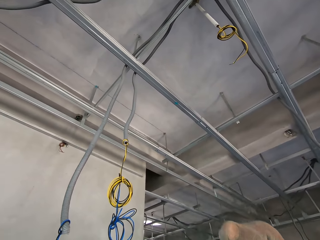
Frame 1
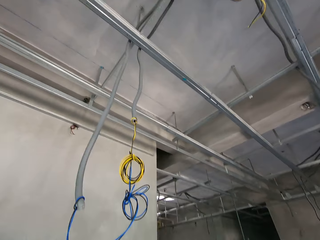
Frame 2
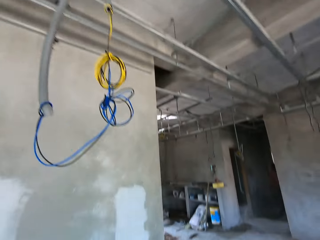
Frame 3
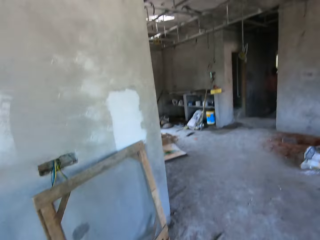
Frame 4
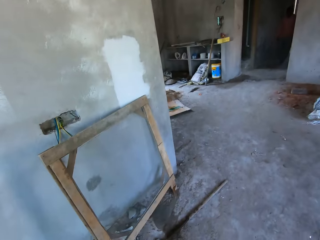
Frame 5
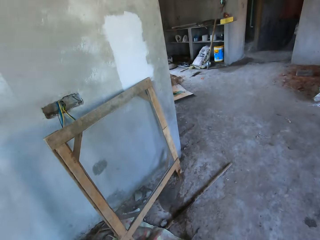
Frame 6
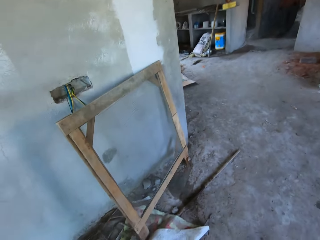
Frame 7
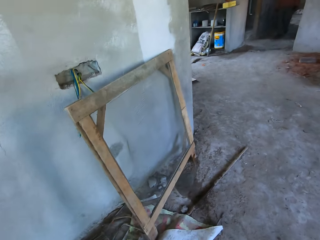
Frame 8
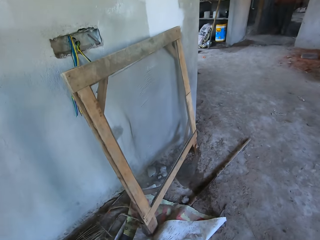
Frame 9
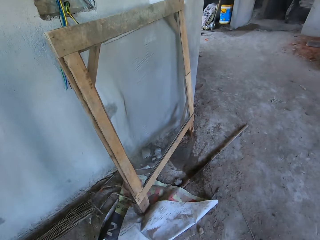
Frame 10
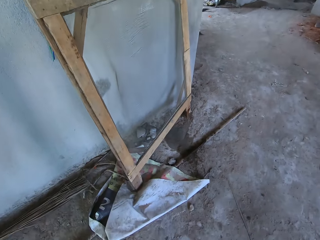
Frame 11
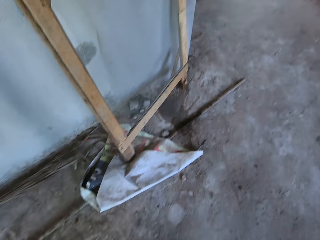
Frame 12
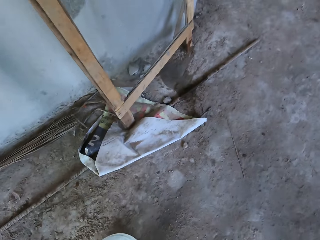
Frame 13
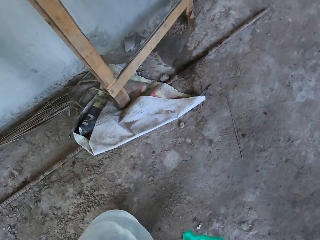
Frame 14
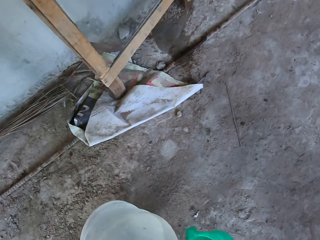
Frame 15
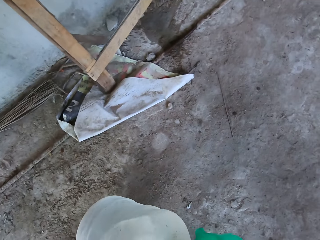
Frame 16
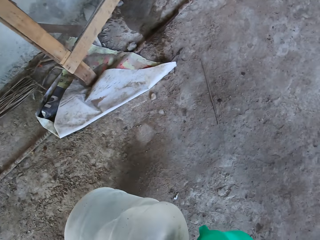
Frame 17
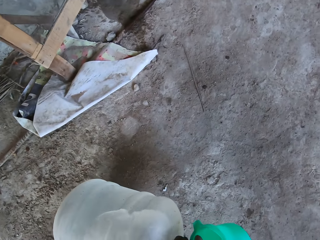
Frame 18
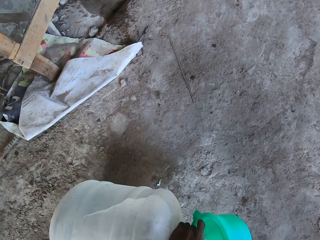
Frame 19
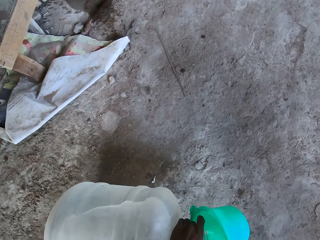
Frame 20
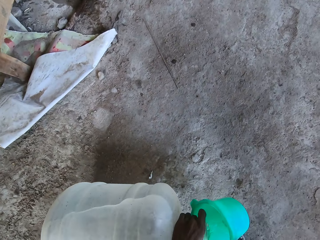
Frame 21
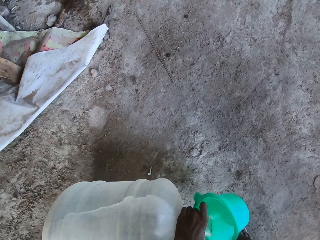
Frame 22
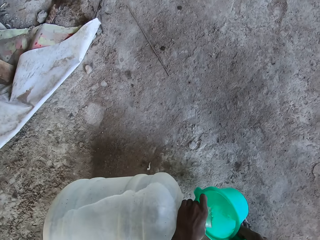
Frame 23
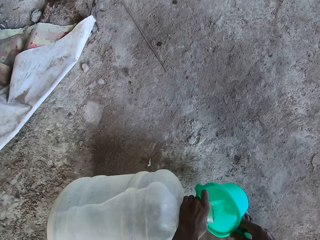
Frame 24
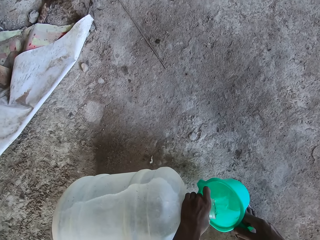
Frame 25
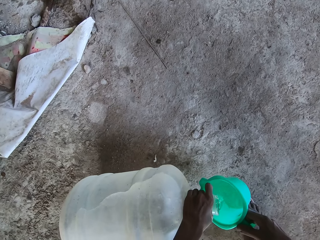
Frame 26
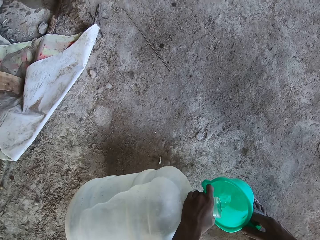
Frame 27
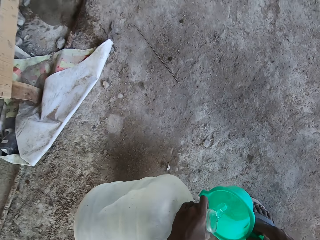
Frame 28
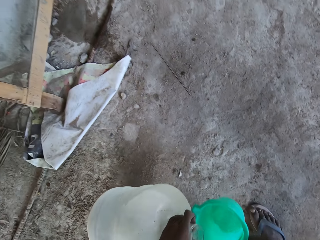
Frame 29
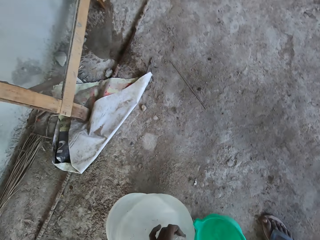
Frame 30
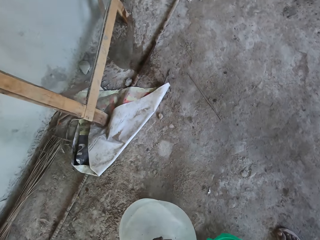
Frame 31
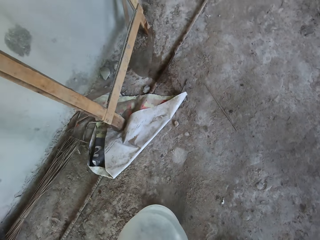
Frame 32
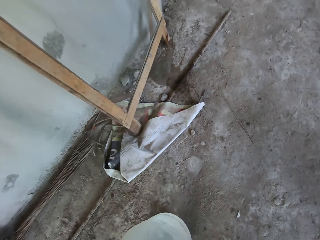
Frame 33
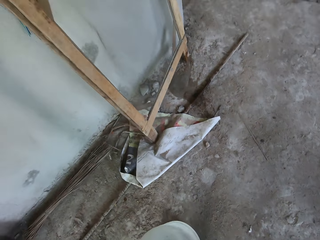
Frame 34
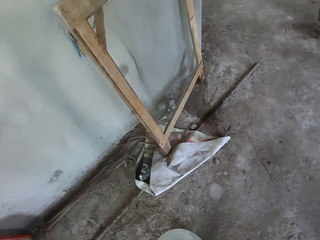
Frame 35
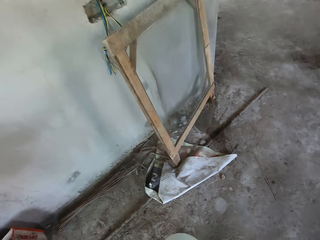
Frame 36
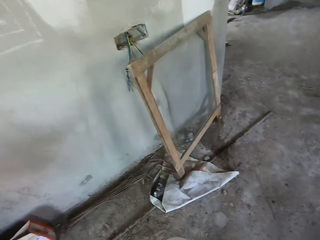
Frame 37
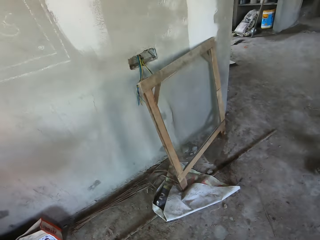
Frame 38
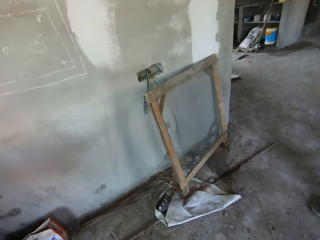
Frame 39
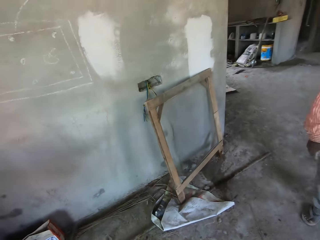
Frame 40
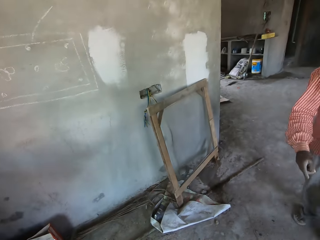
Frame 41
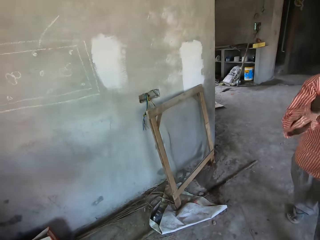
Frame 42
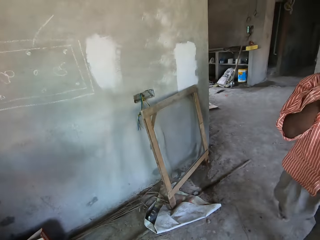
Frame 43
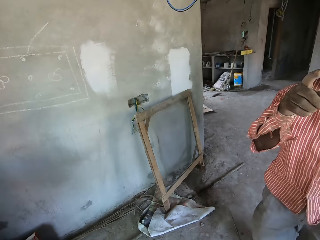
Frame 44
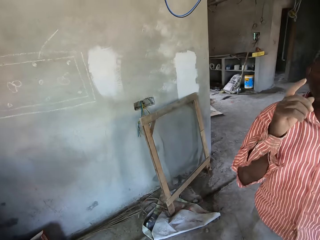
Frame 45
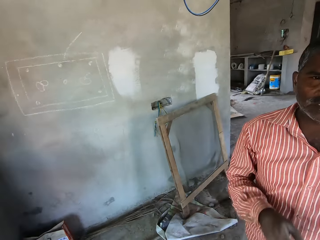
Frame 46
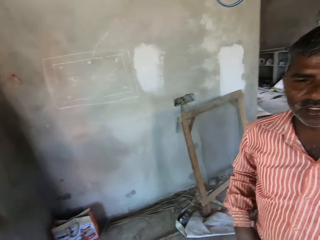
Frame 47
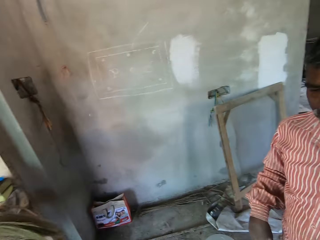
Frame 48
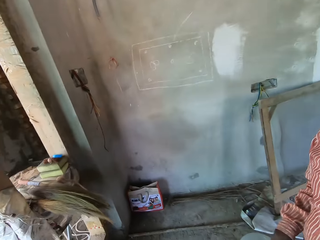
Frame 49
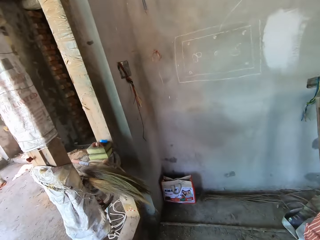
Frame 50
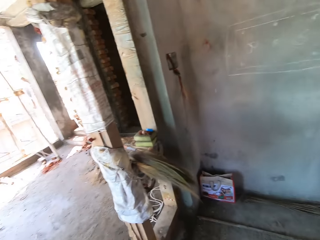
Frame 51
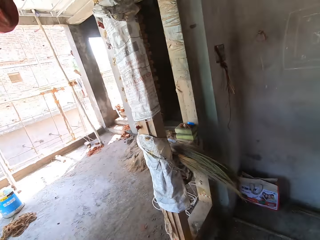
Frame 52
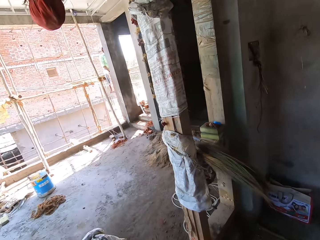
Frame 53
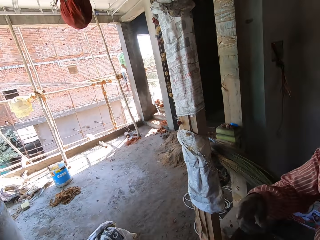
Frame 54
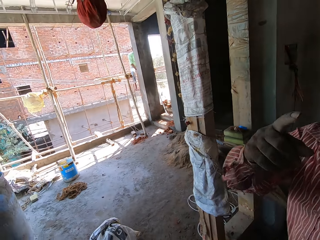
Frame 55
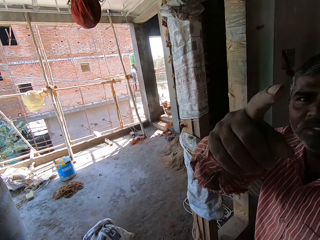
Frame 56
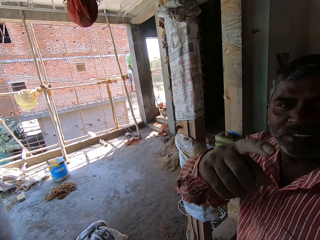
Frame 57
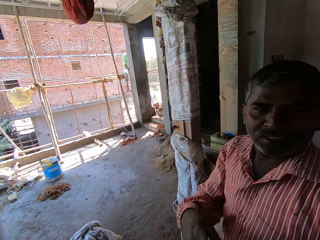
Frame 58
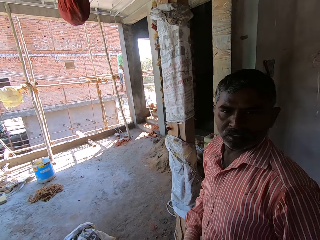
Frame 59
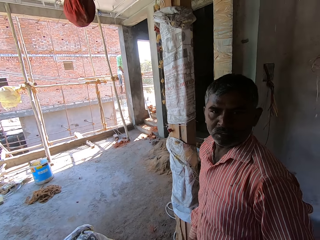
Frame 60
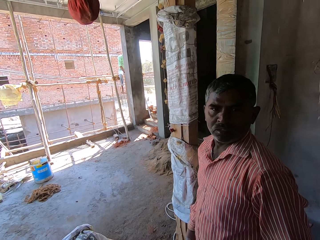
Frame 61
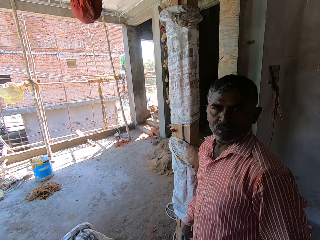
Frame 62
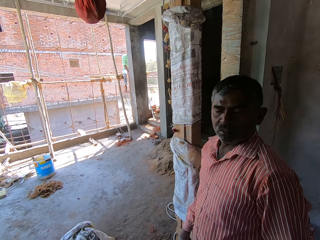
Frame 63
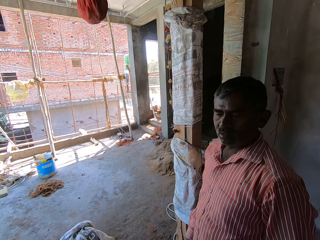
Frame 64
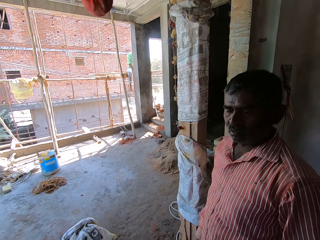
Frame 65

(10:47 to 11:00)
The camera wearer pours water in the jug. They fetch water from a jerrycan. They converse with a man.

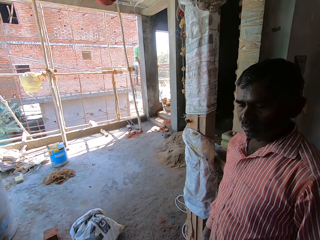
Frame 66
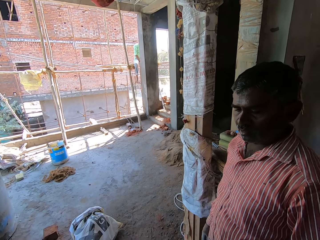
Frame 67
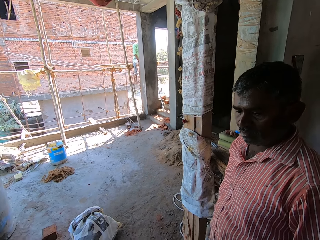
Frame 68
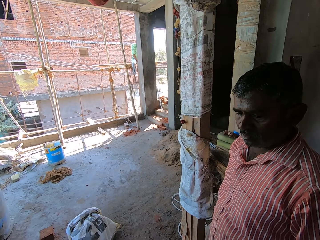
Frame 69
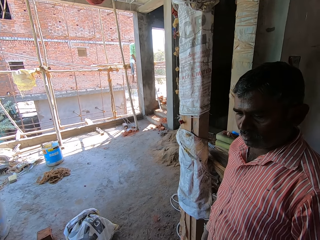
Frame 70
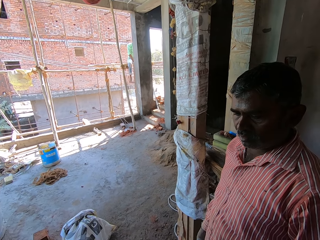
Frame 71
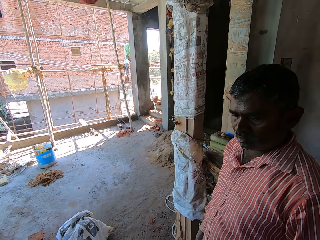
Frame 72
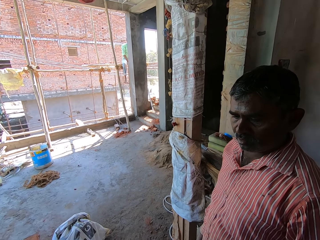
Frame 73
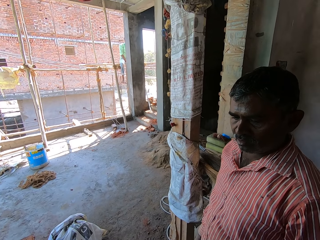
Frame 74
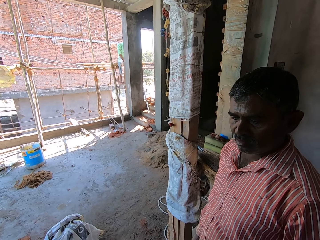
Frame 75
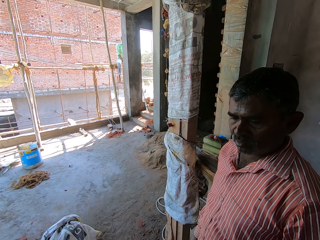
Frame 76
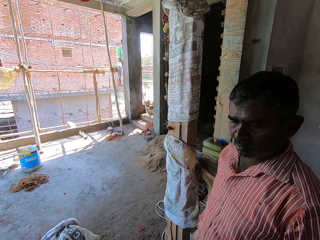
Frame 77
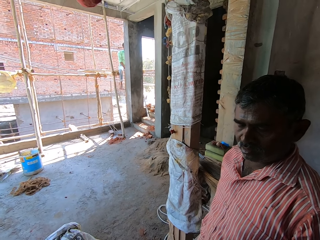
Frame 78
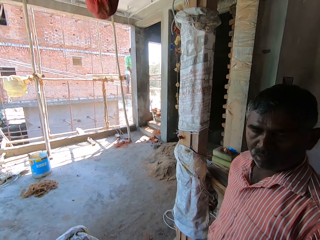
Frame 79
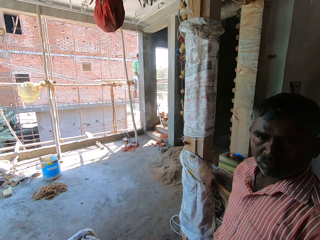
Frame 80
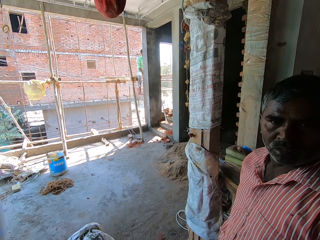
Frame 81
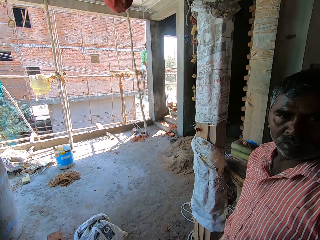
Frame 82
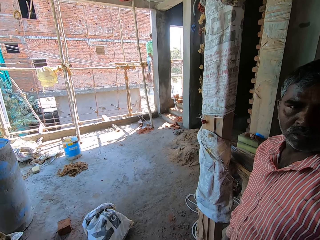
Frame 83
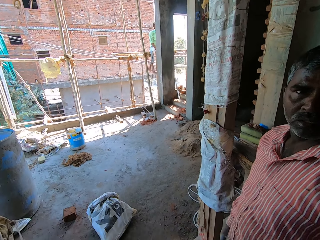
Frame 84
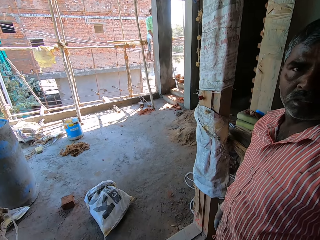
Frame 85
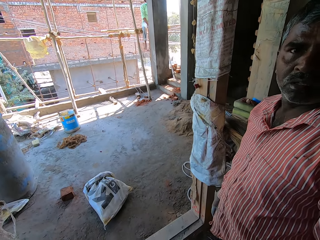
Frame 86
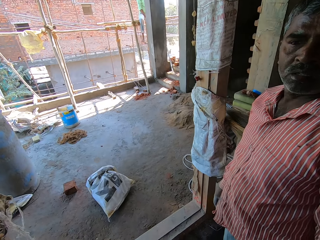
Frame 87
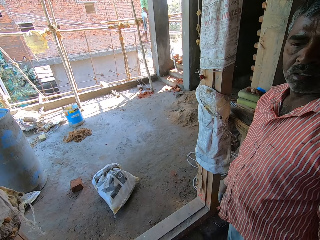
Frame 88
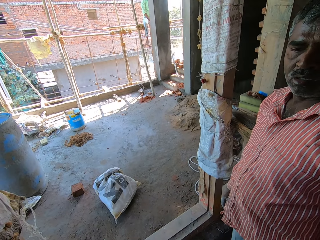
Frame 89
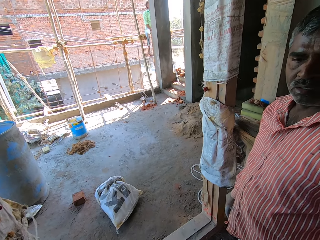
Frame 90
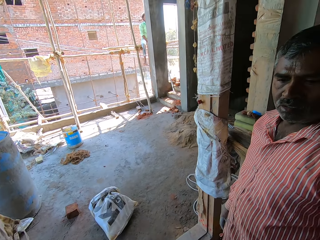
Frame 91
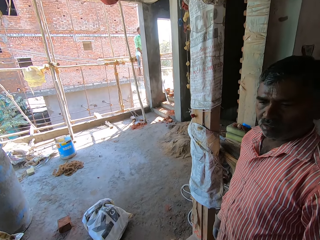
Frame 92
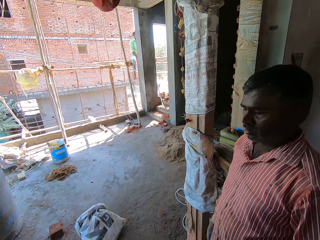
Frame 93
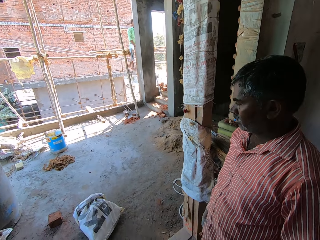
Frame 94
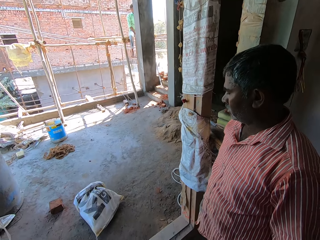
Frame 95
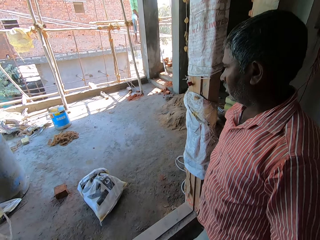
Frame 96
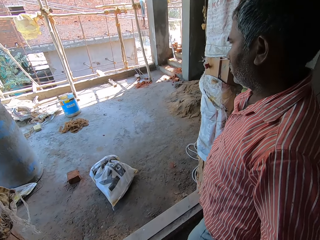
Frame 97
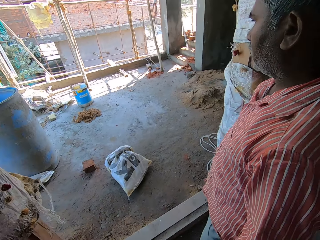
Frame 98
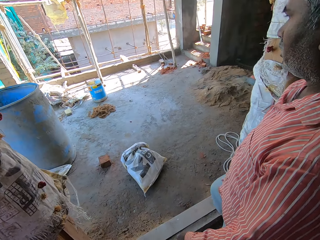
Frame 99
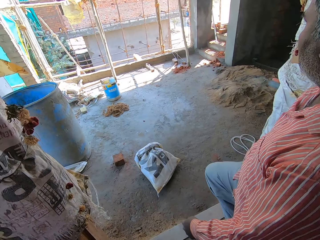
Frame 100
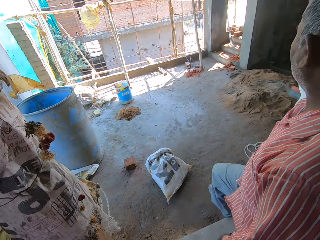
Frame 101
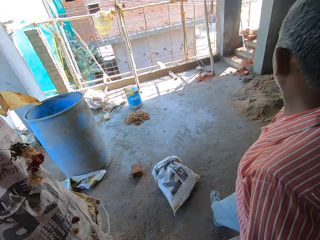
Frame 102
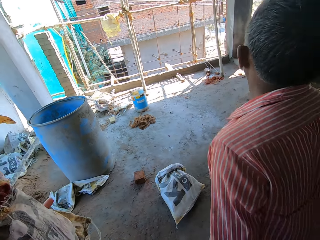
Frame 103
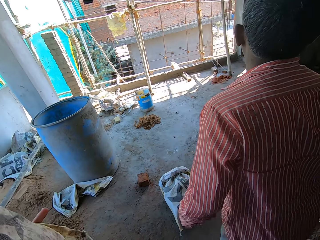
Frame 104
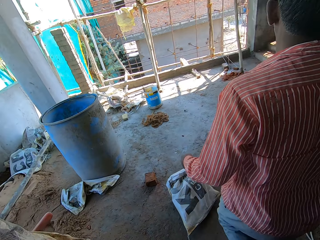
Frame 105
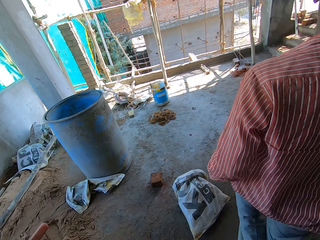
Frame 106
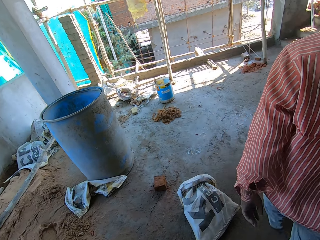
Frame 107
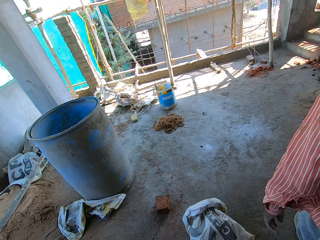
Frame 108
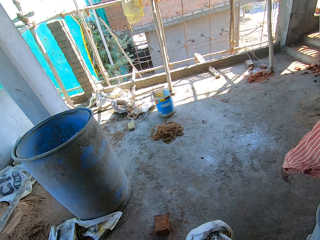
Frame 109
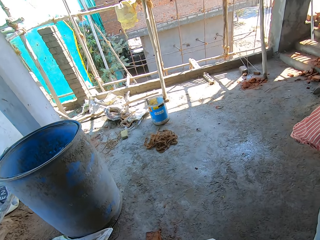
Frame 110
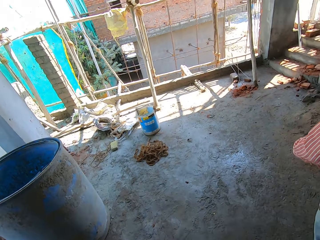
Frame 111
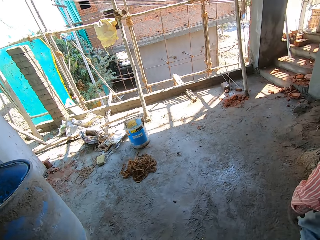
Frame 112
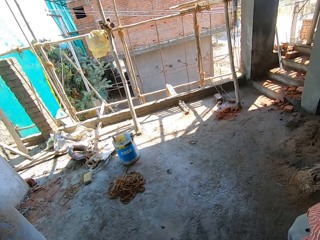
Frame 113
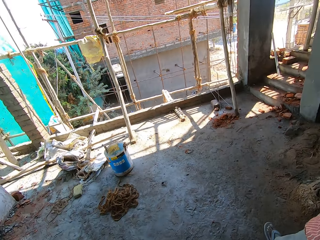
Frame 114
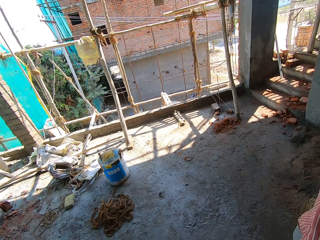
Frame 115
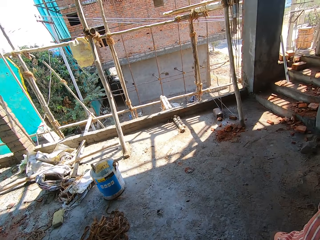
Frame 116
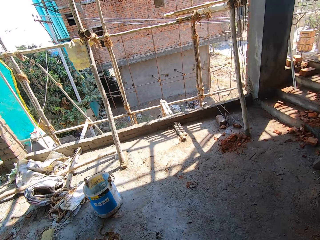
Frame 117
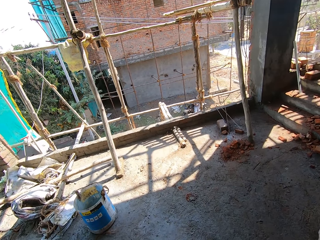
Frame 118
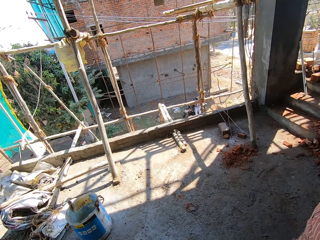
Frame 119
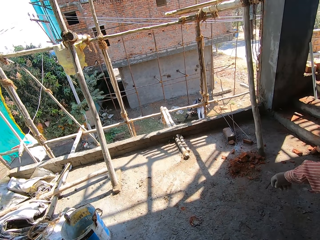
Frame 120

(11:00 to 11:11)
The camera wearer walks at a construction site.
